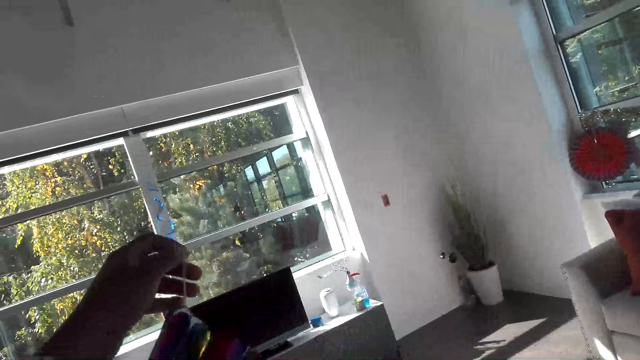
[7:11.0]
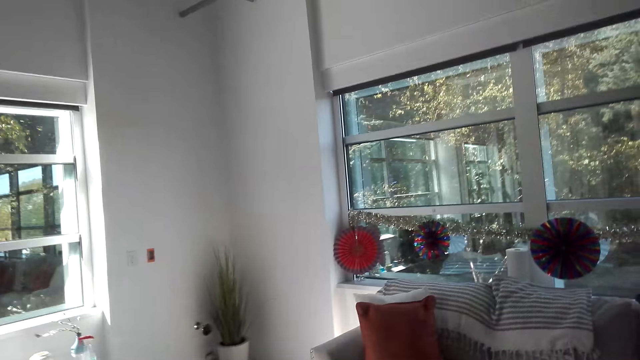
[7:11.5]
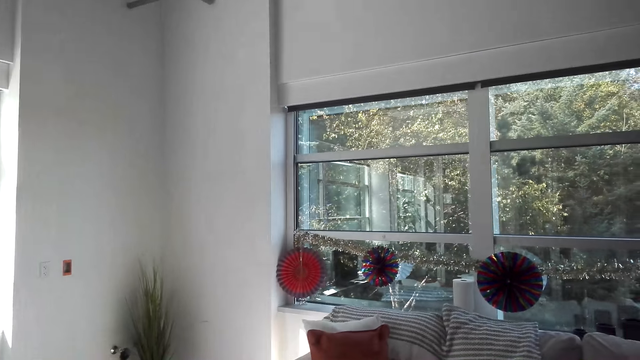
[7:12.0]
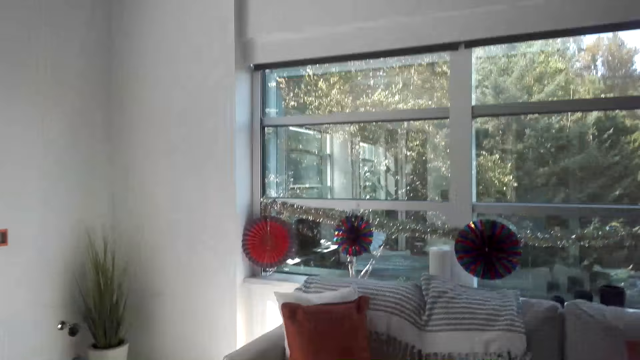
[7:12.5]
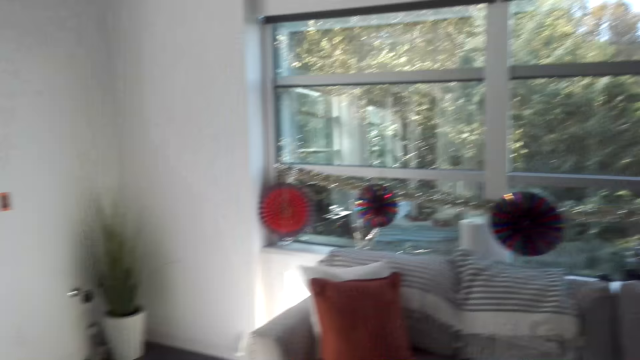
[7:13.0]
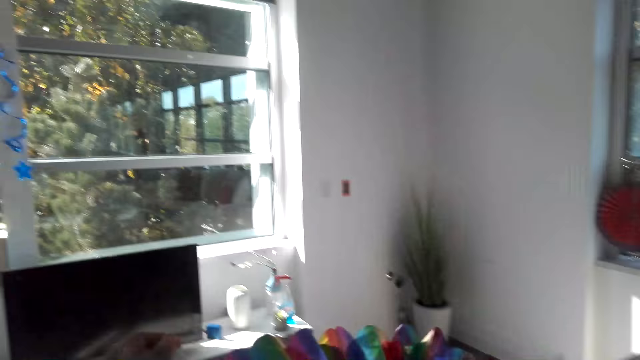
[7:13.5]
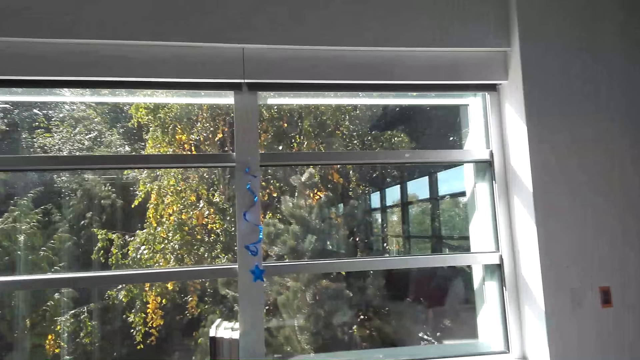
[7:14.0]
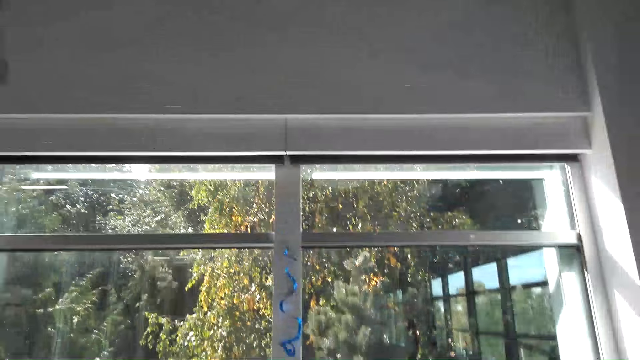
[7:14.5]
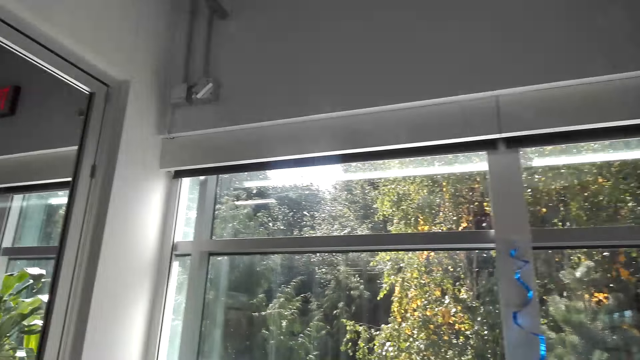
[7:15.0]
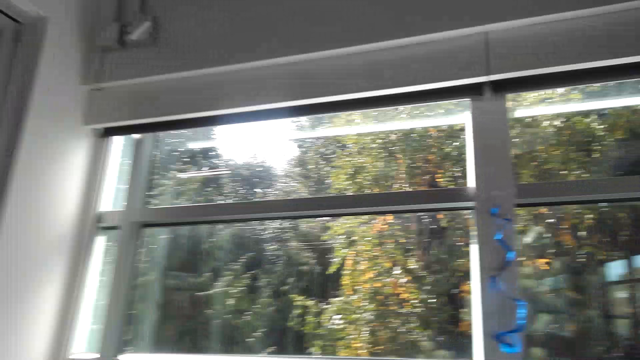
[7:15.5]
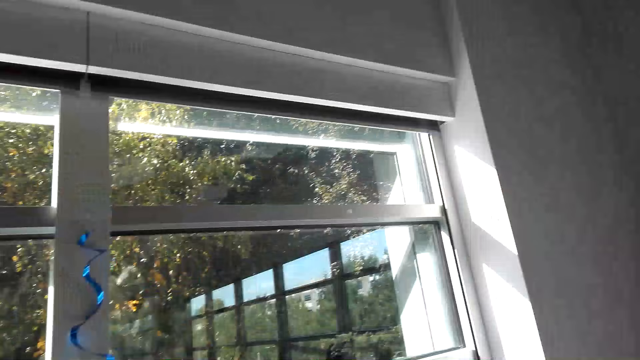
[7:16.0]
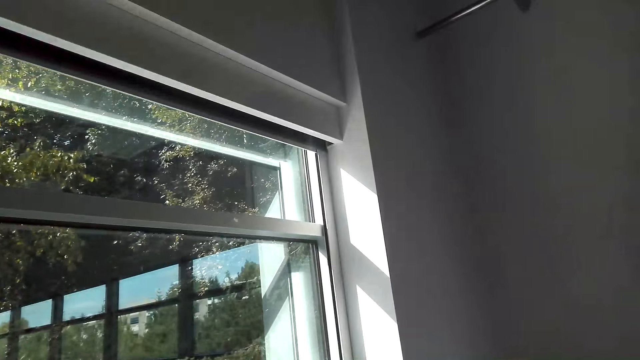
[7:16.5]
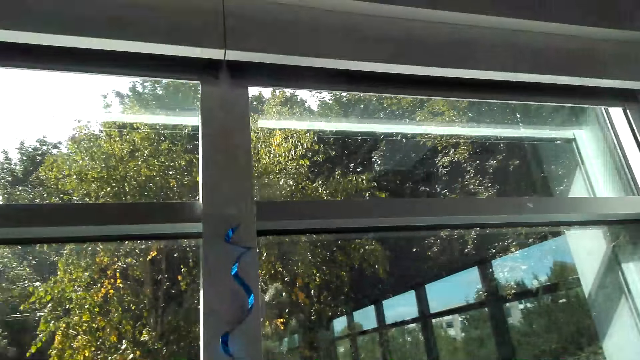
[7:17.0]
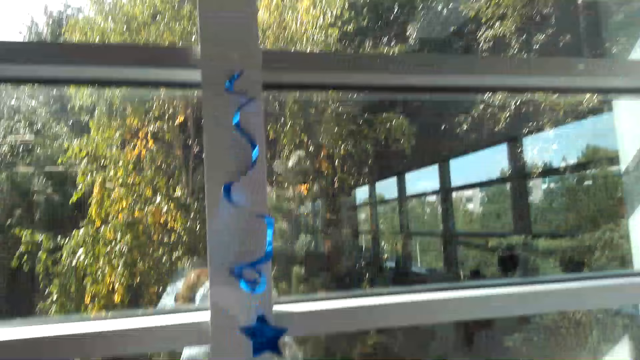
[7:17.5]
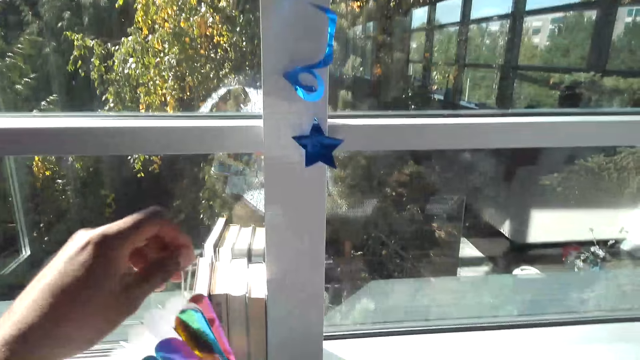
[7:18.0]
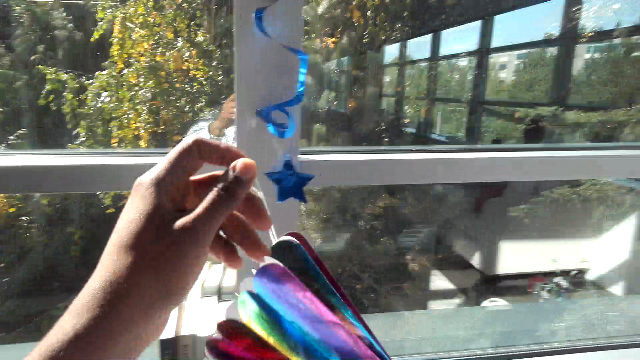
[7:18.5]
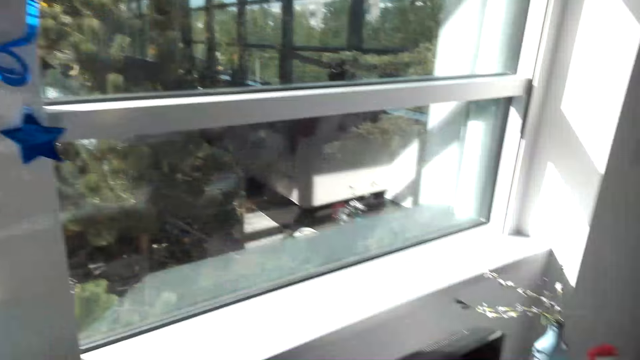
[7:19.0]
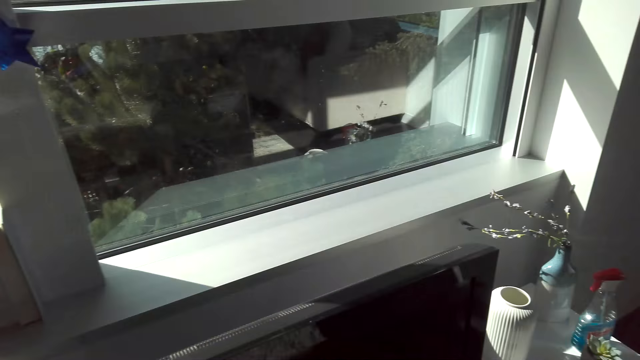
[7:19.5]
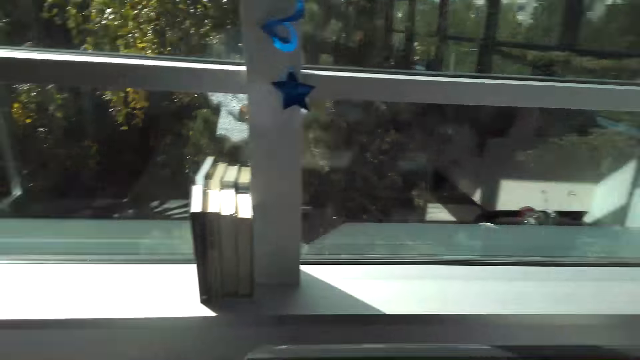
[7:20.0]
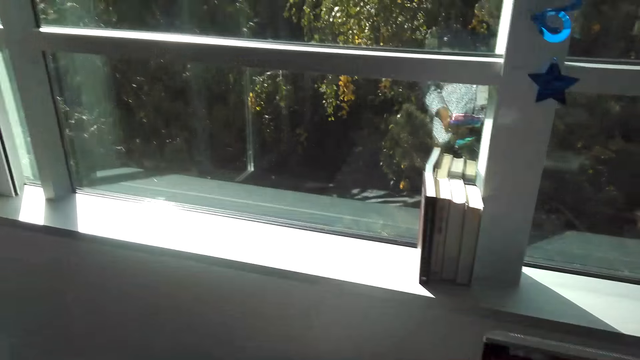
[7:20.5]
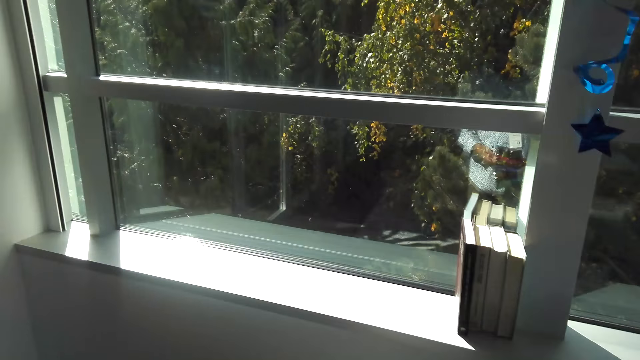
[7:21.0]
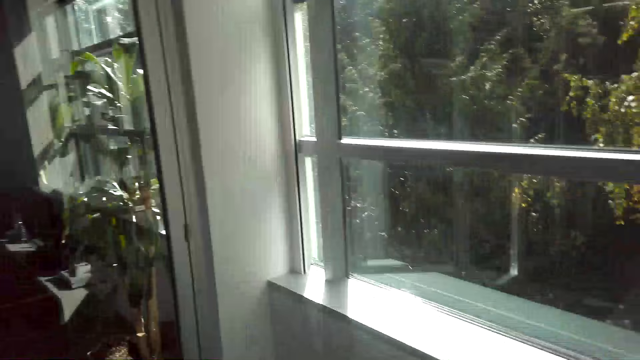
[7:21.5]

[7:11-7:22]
The camera wearer lifts up the paper decoration. They walk around the room.

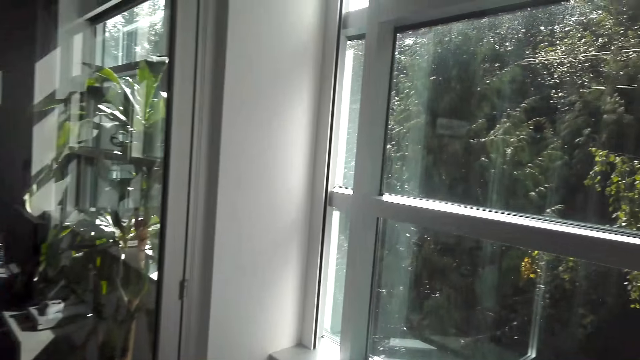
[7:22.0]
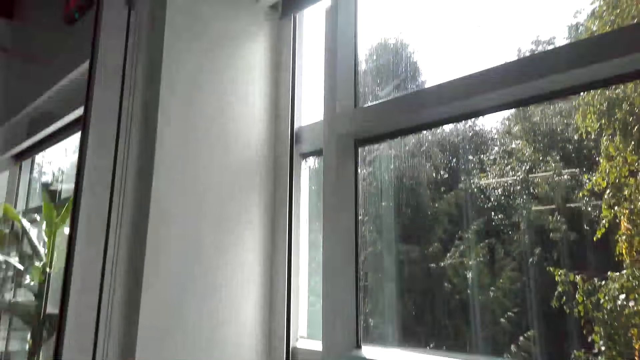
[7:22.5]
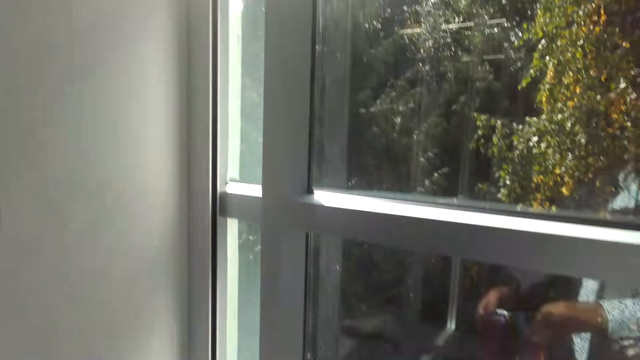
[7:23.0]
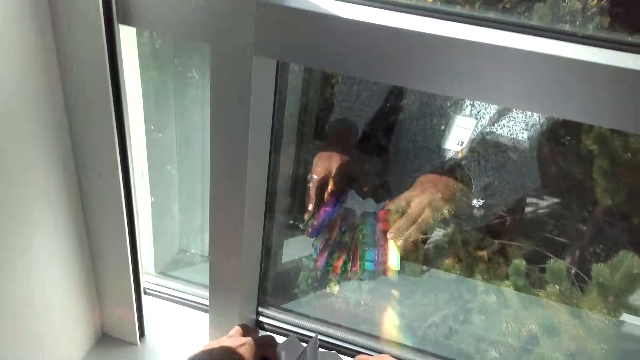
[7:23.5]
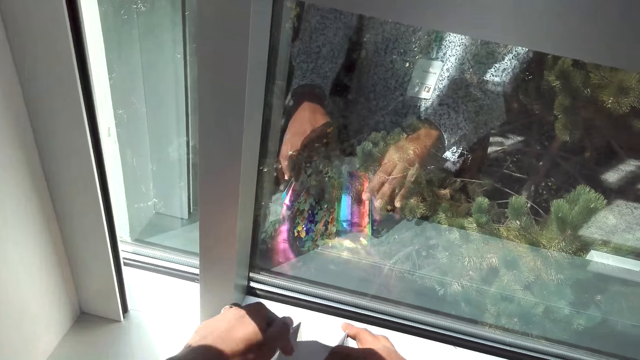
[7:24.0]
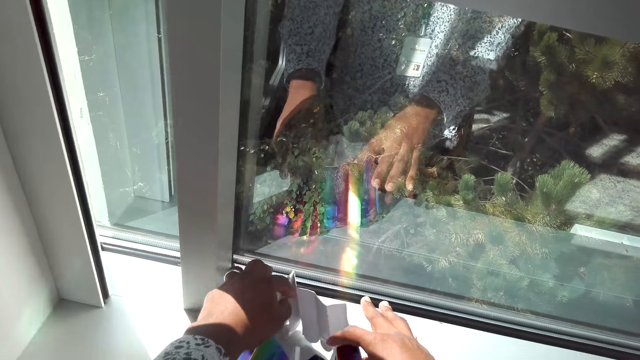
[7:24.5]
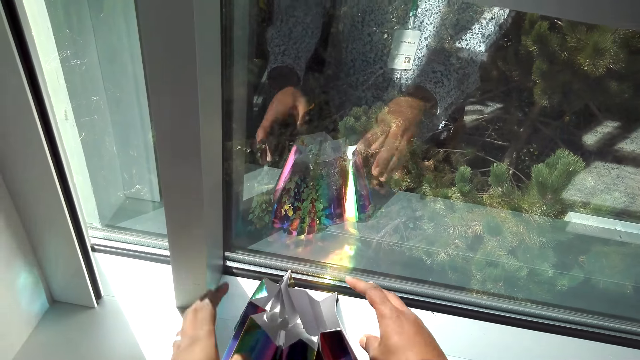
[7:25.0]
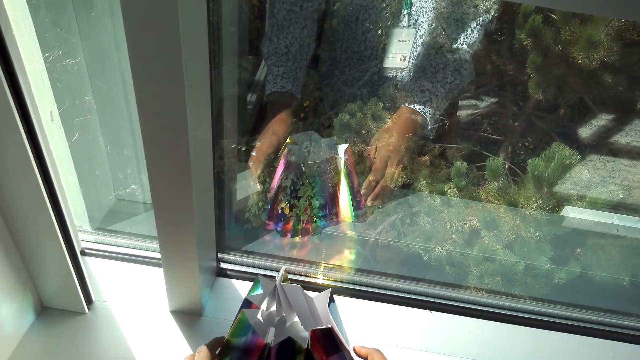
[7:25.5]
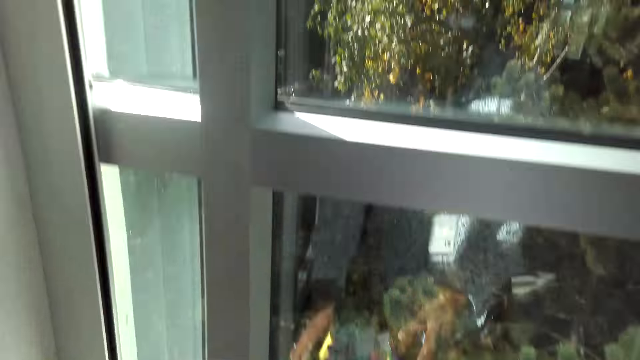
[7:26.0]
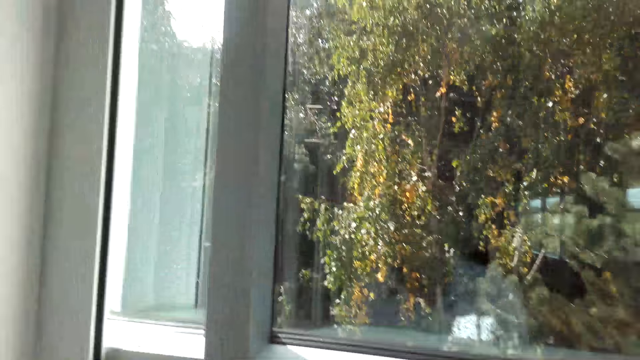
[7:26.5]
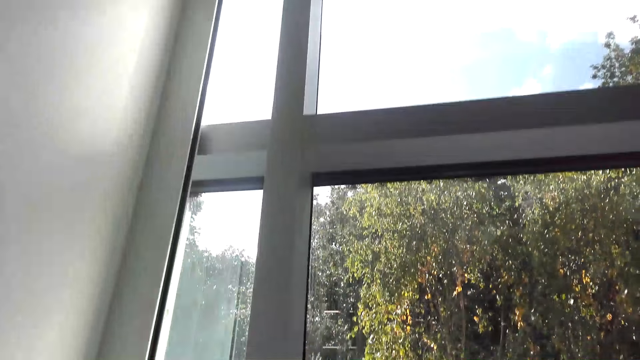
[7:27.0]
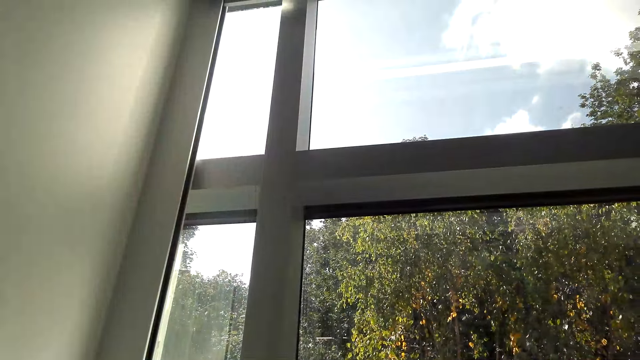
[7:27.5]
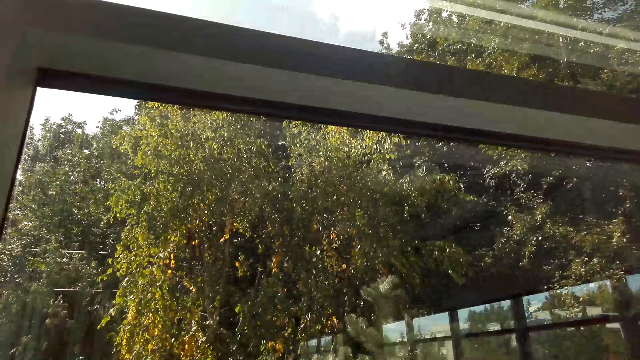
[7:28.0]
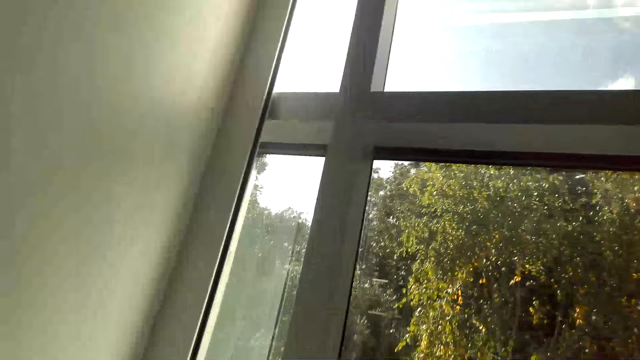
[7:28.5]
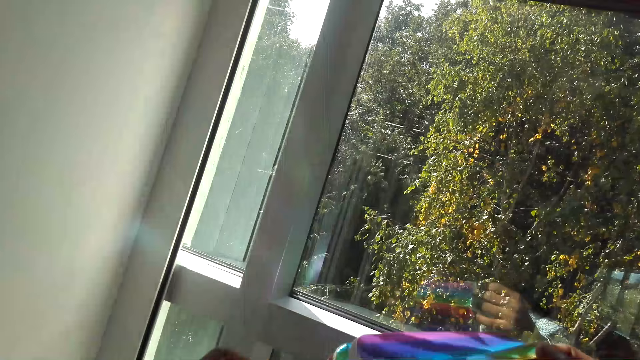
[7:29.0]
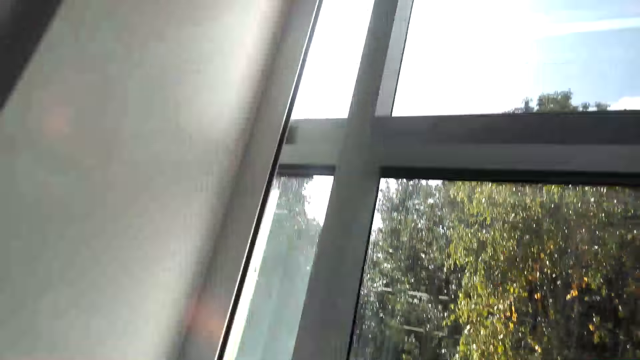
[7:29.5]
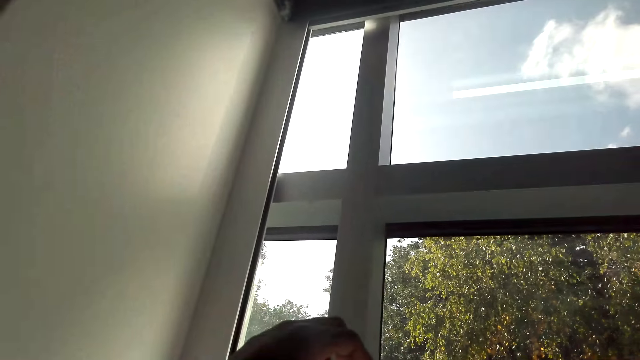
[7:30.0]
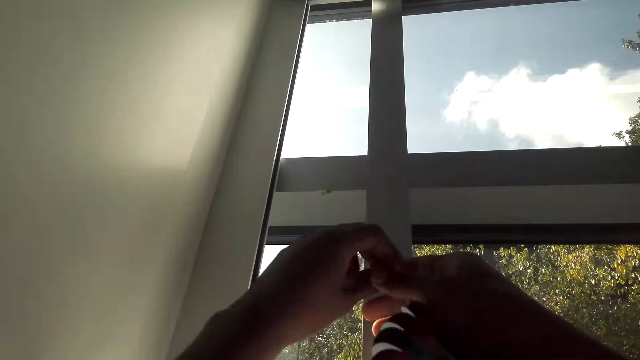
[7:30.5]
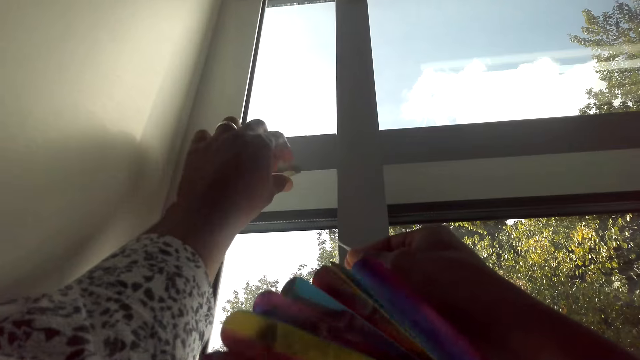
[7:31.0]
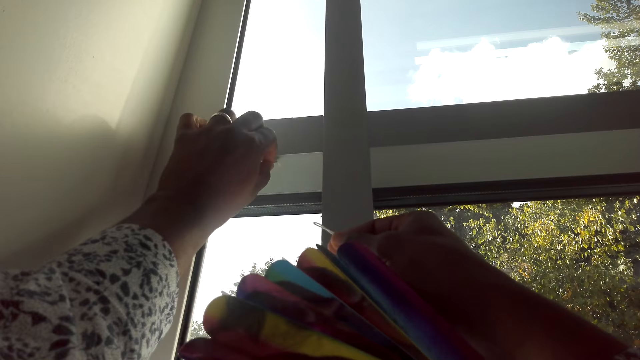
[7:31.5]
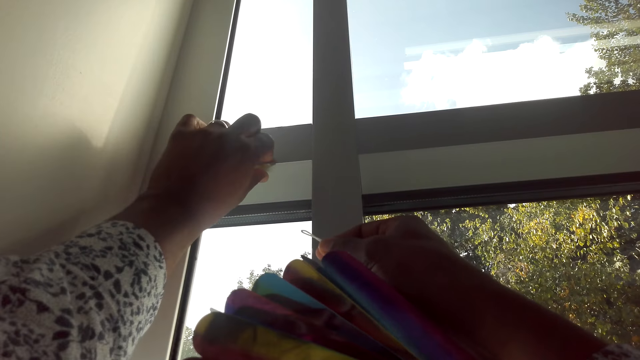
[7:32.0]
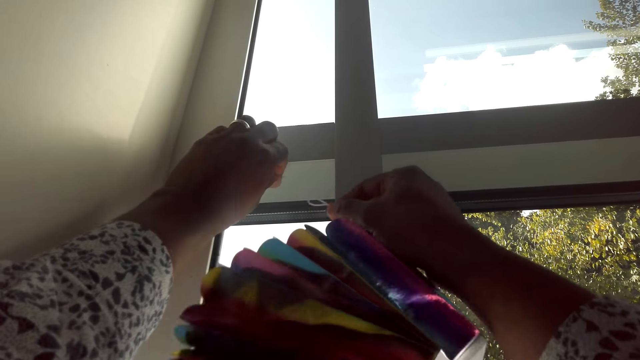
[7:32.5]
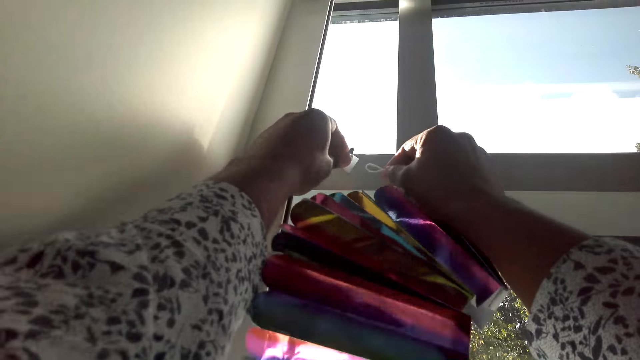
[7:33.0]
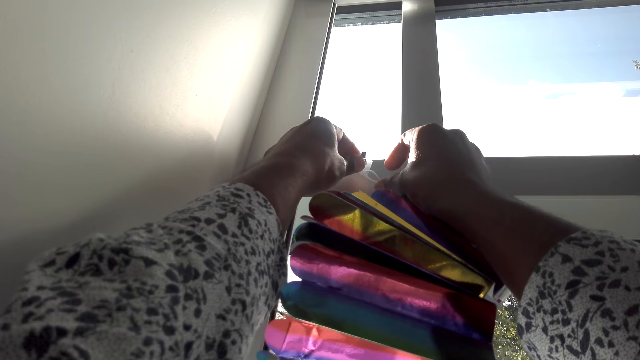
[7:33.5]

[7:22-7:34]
The camera wearer puts the decorative paper on the wall. They put down the paper decoration. They look around. They hang the decorative paper on the wall.
